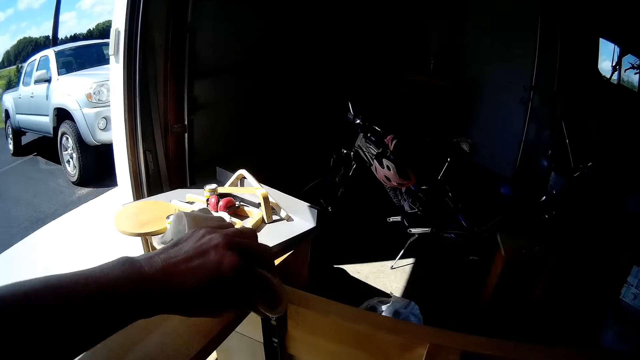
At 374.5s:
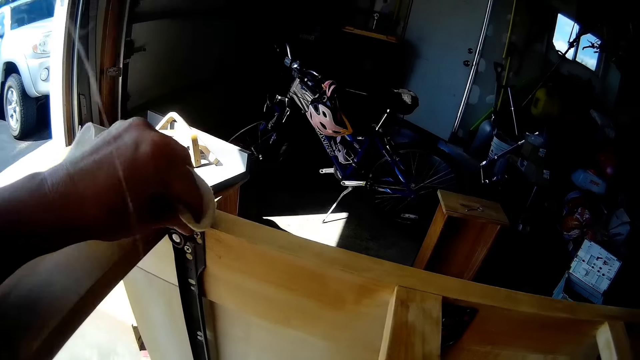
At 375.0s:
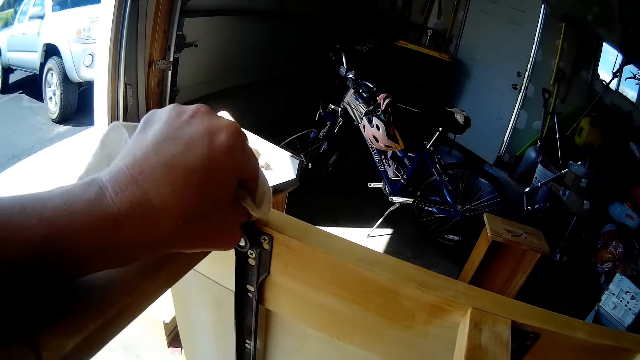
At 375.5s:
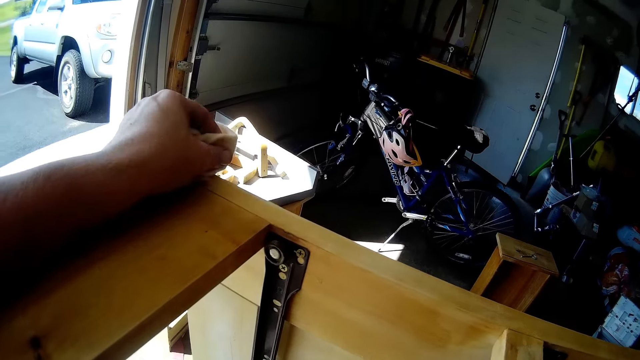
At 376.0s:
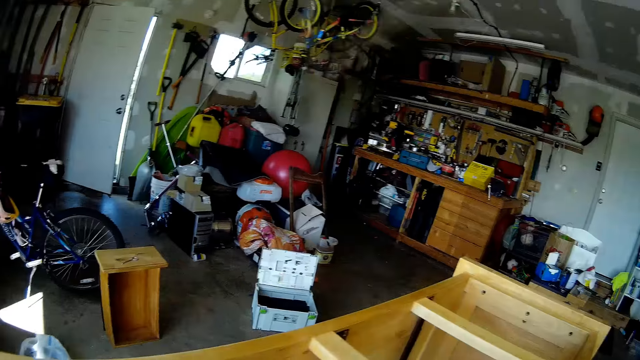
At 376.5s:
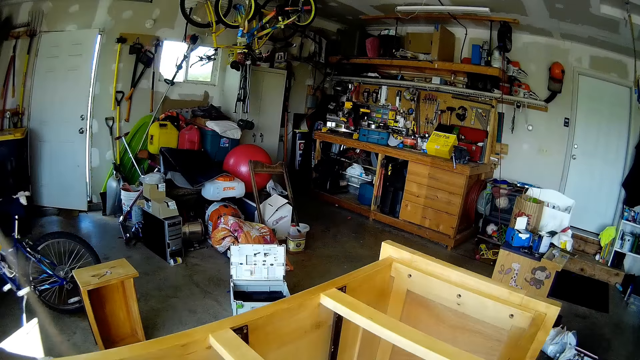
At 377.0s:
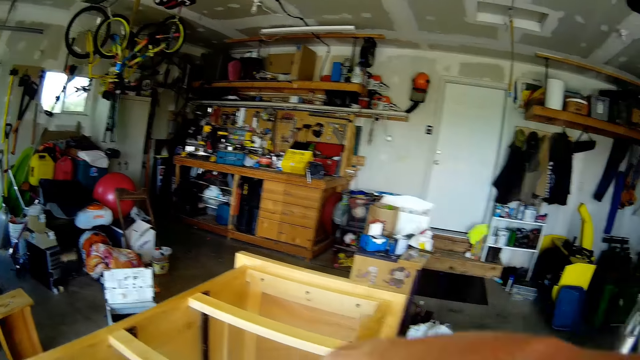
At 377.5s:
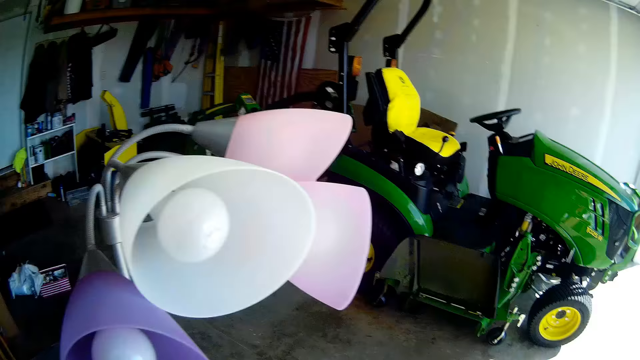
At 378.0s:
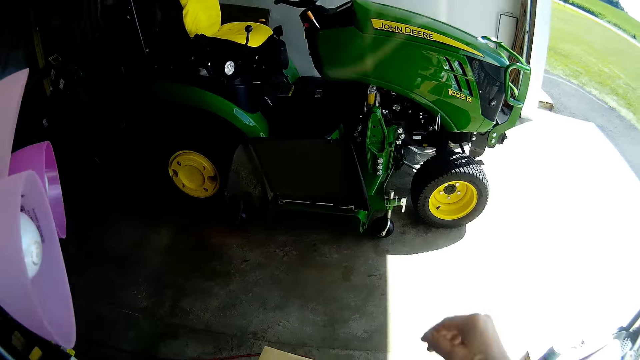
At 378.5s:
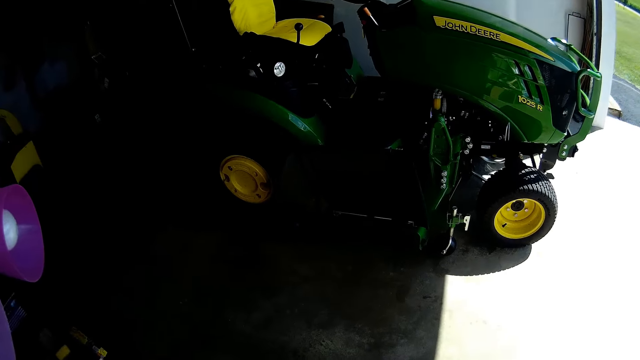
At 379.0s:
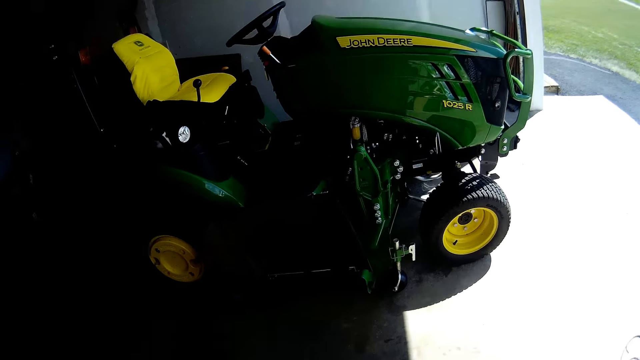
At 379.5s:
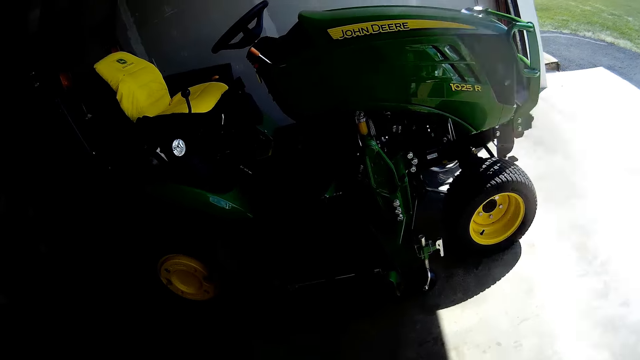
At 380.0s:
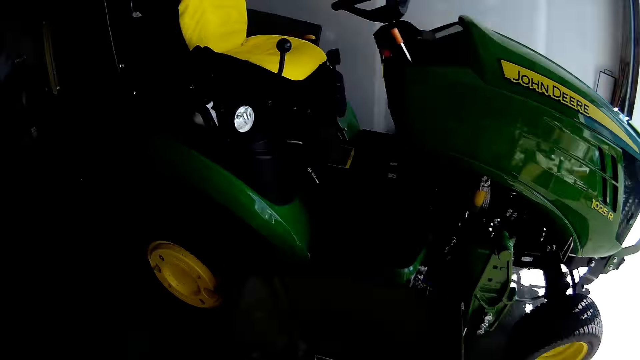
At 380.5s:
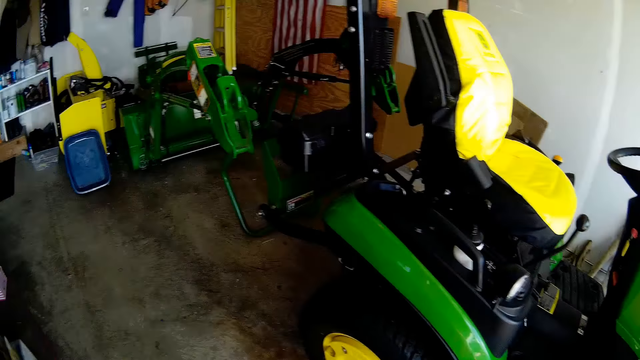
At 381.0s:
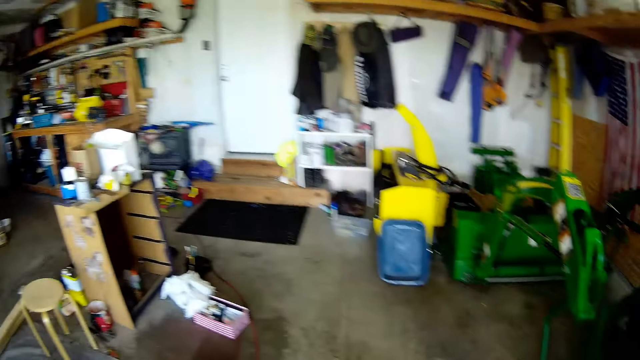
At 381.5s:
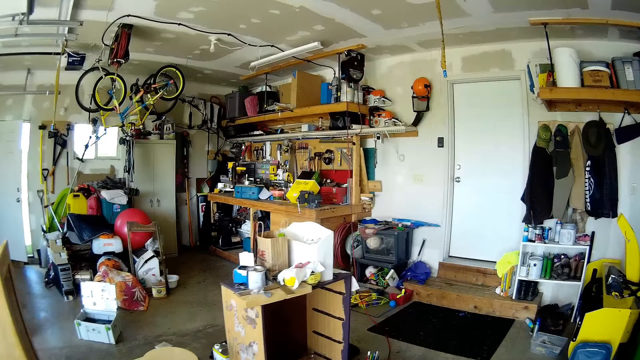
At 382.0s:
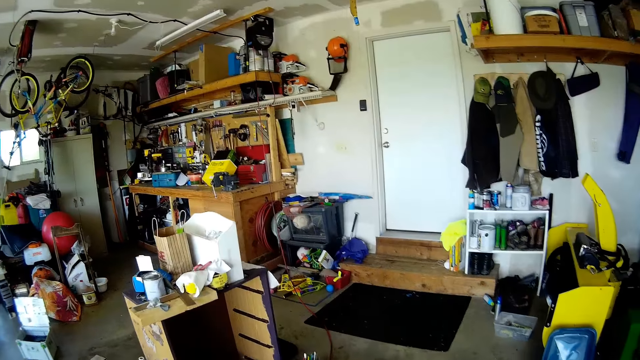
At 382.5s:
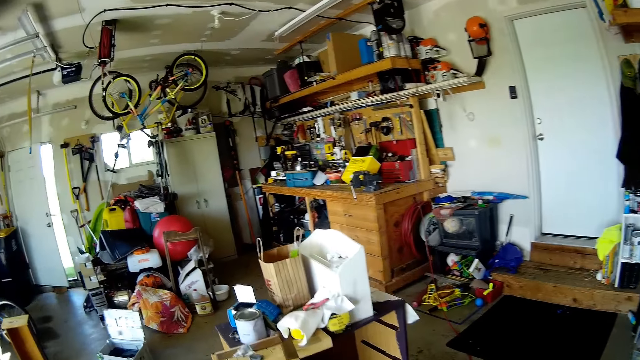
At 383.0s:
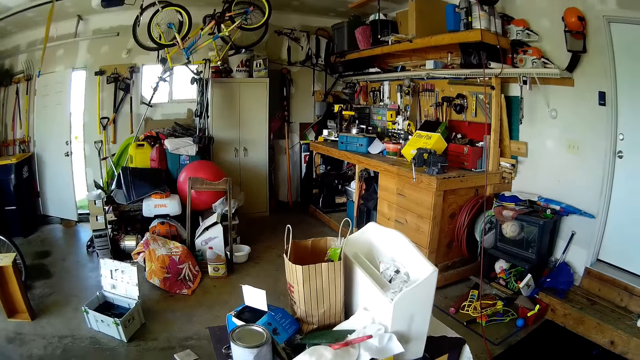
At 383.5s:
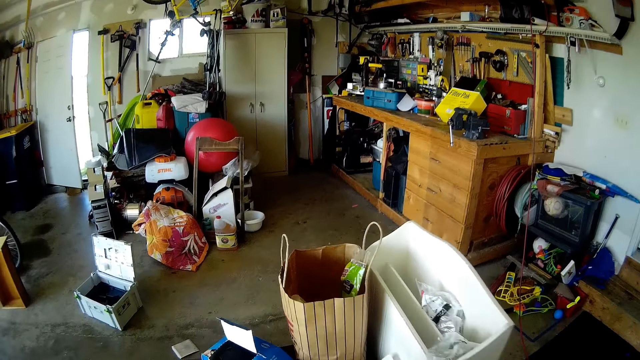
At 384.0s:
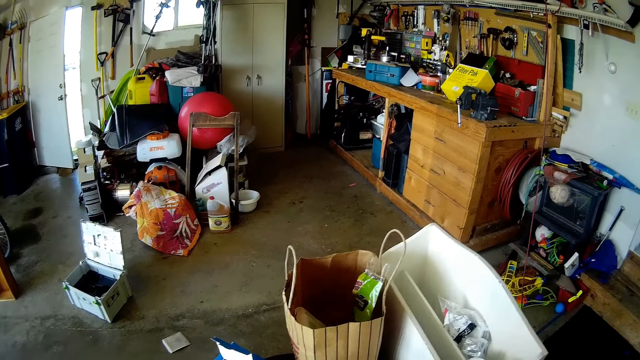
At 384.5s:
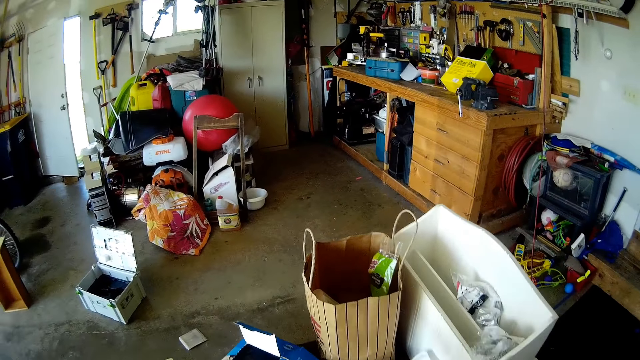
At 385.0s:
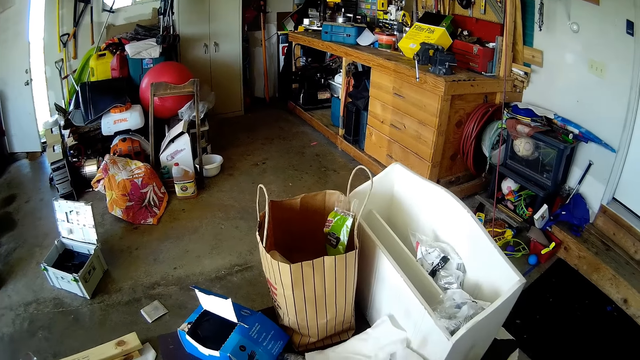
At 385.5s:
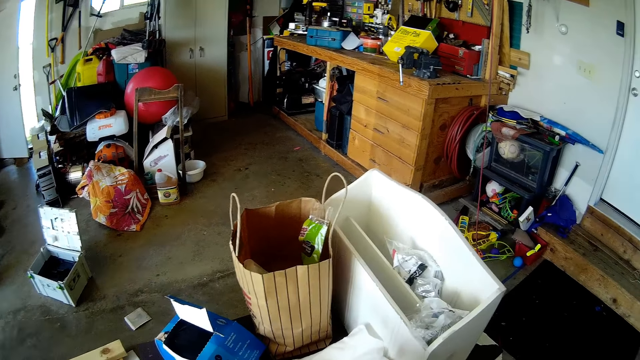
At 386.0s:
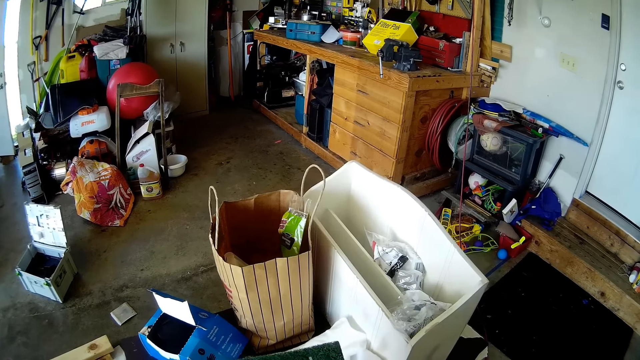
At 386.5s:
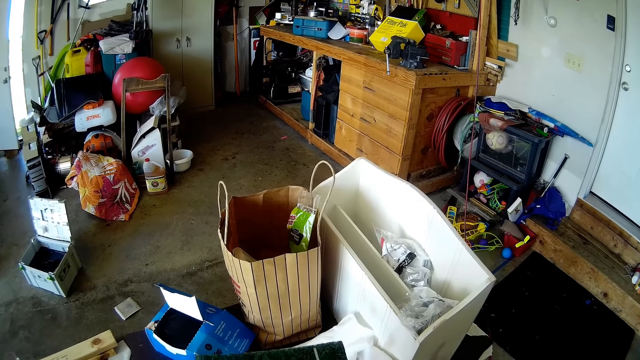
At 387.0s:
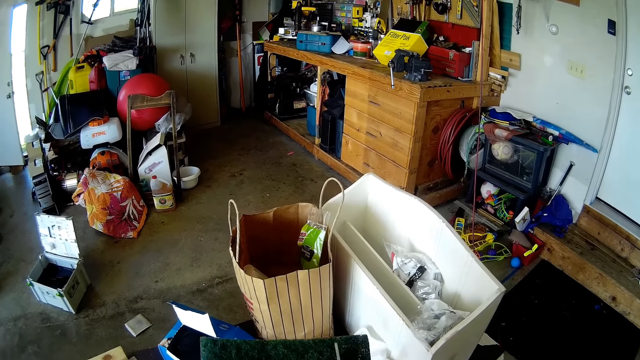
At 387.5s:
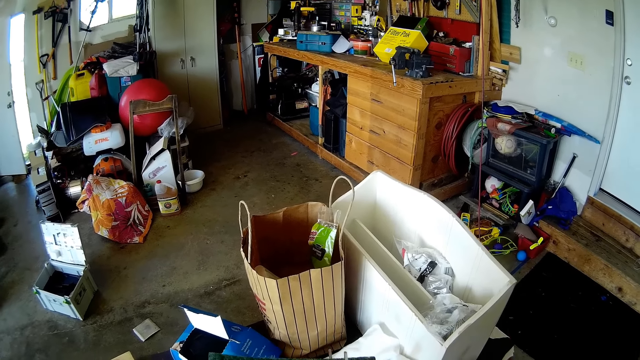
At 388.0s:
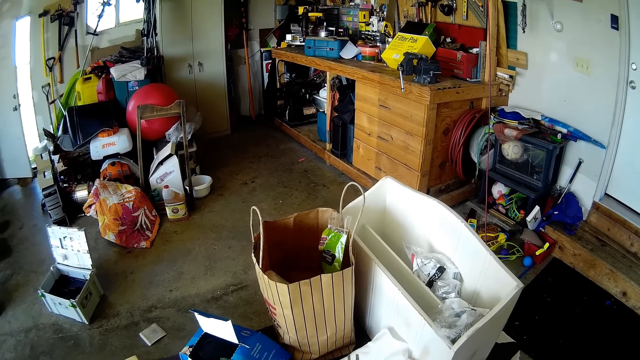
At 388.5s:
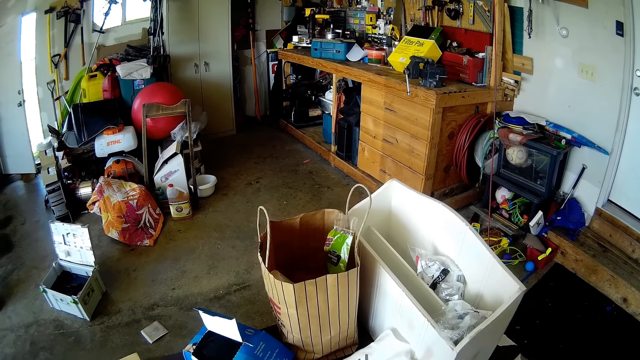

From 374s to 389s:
The camera wearer wipes furniture with a wiping cloth. They look around the workshop. They turn around. They walk in the workshop. They pick up sandpaper. They cut the sandpaper with scissors.

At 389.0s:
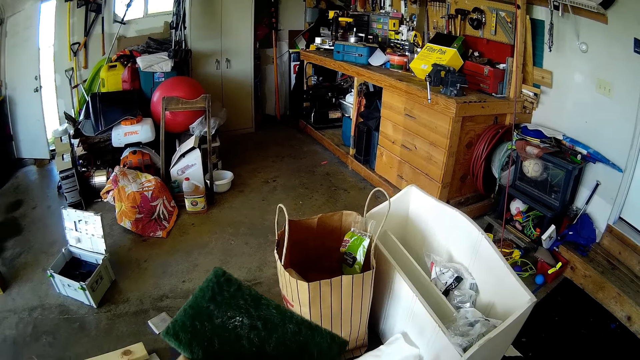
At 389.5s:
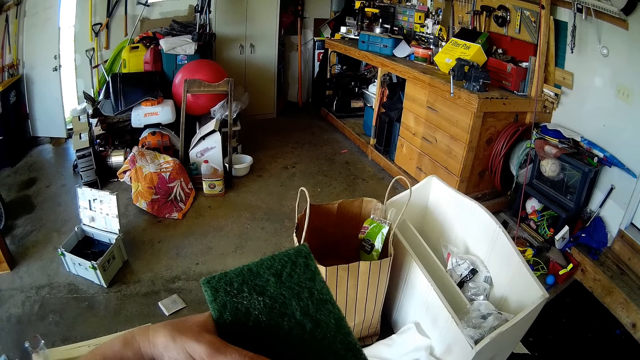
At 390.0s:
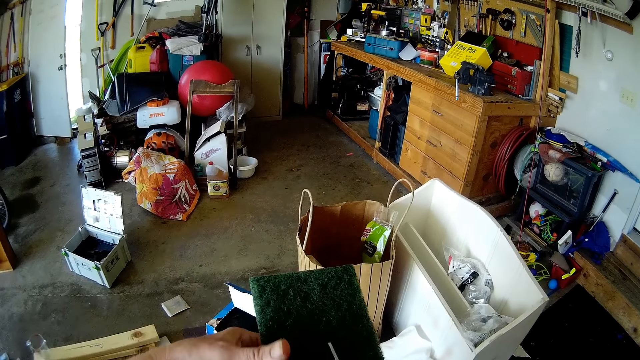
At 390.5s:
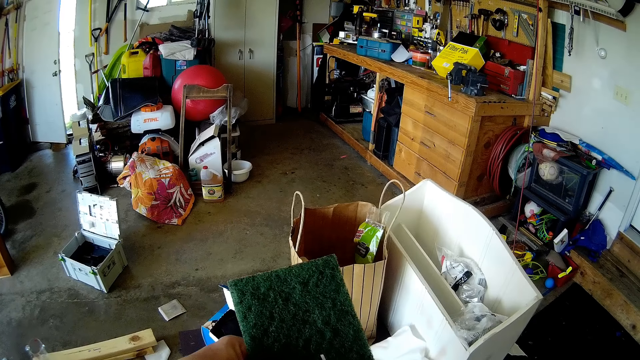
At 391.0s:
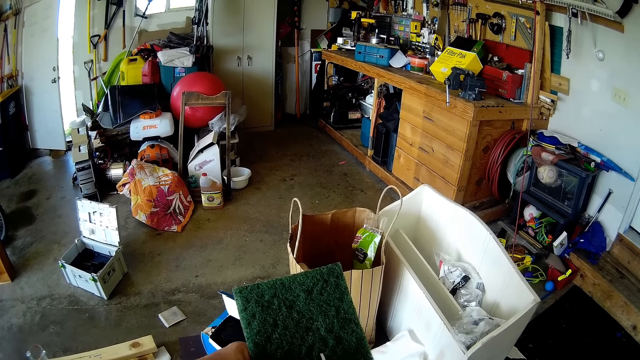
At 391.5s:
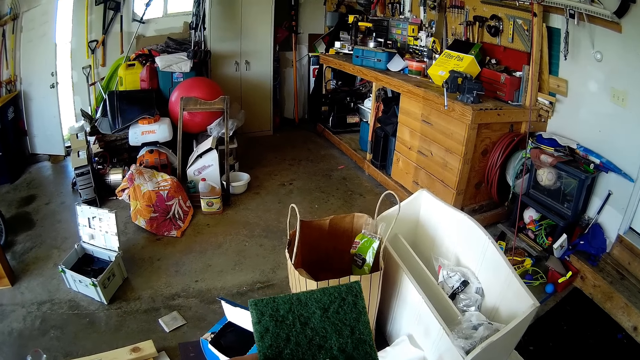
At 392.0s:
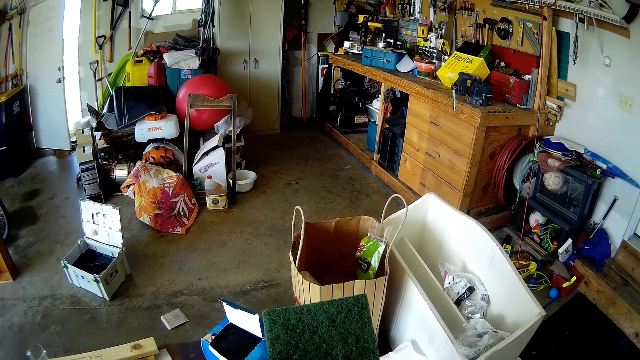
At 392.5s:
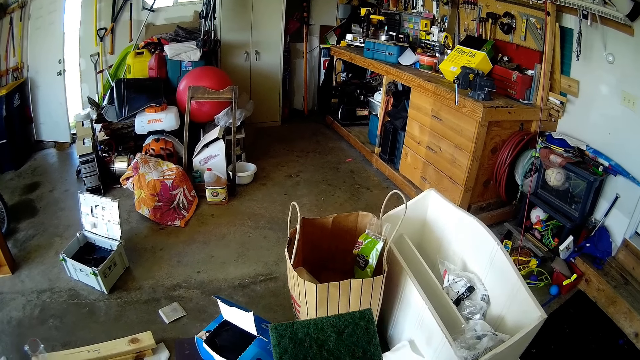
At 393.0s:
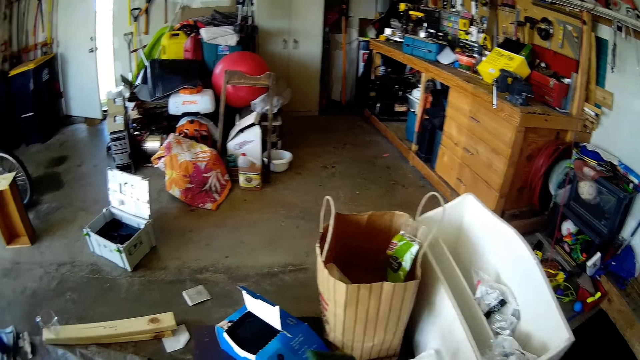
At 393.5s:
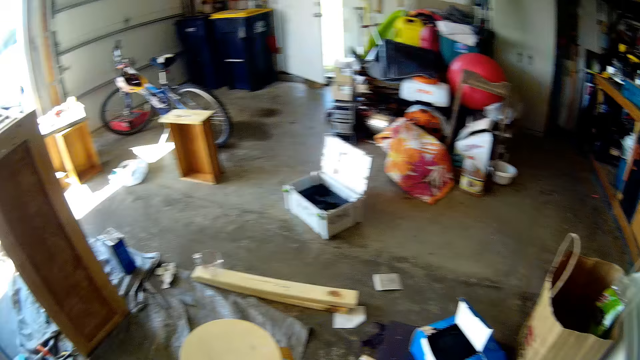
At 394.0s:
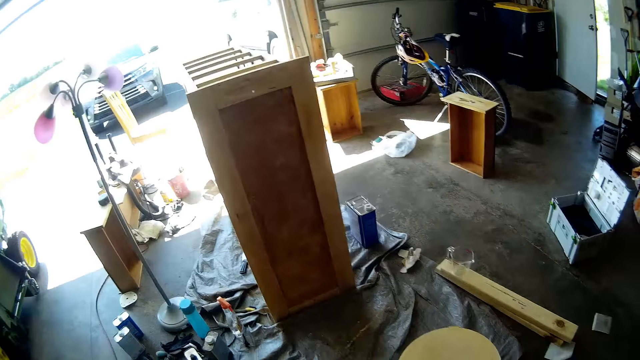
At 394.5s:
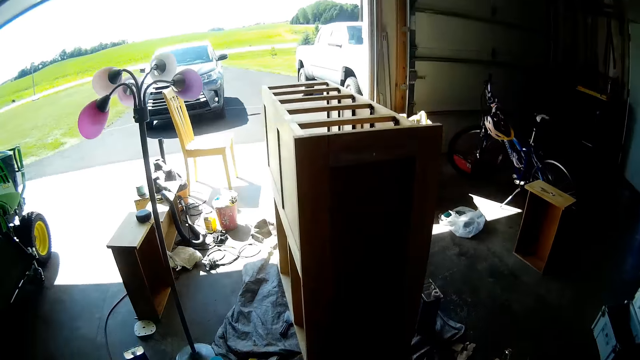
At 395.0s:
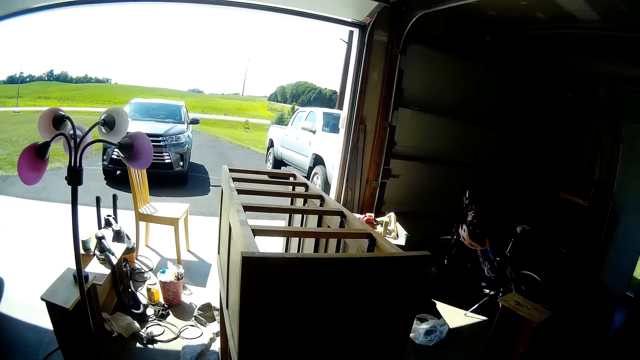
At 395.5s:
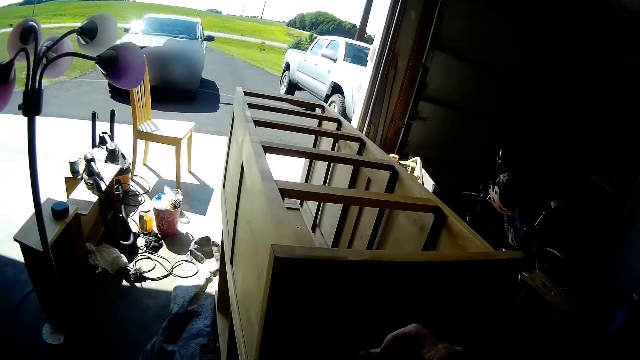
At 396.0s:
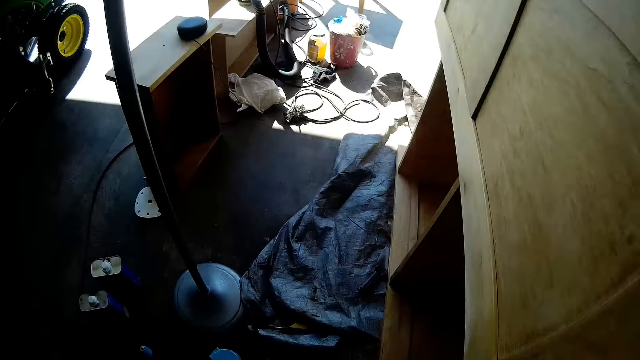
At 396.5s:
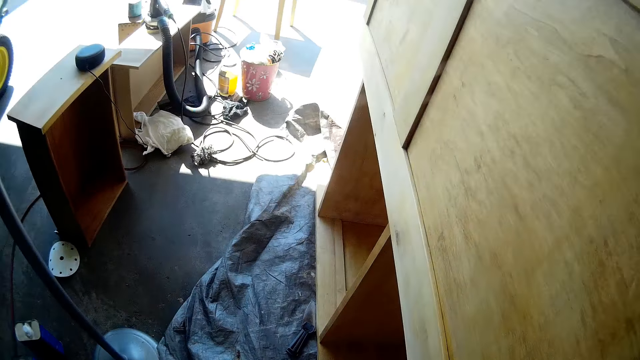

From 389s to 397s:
The camera wearer cuts a sponge with scissors. They turn around and walk in the workshop.
